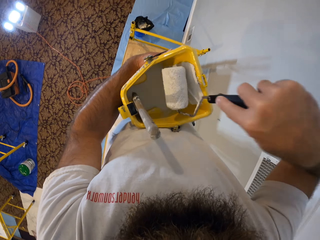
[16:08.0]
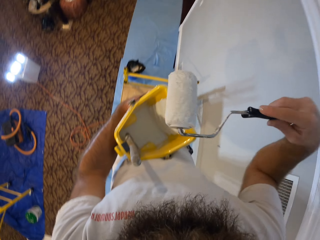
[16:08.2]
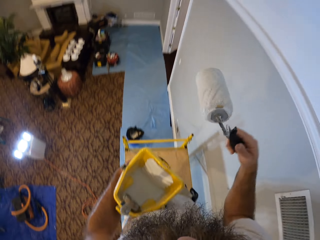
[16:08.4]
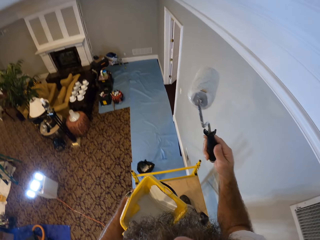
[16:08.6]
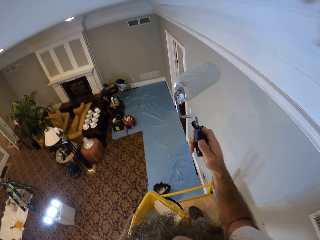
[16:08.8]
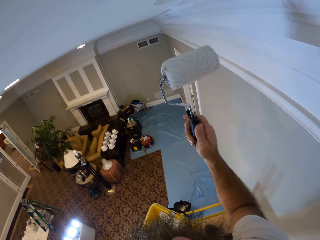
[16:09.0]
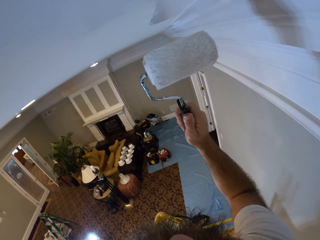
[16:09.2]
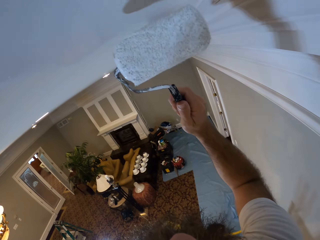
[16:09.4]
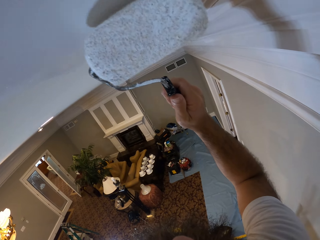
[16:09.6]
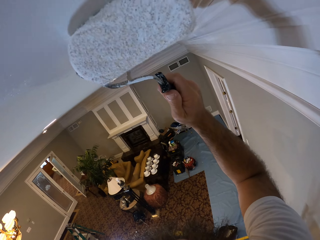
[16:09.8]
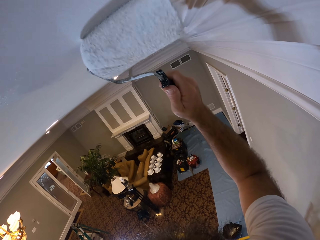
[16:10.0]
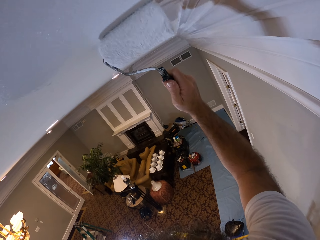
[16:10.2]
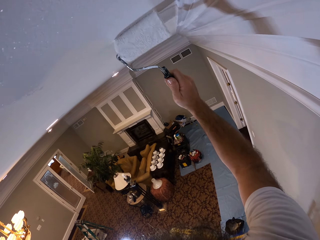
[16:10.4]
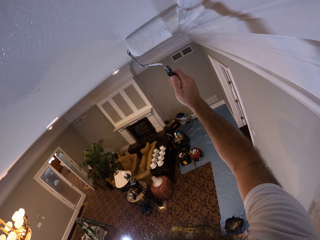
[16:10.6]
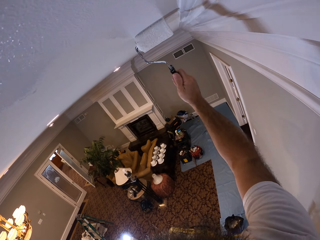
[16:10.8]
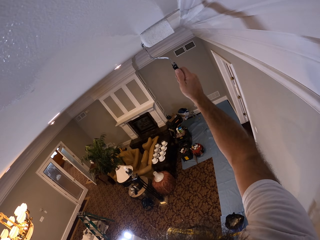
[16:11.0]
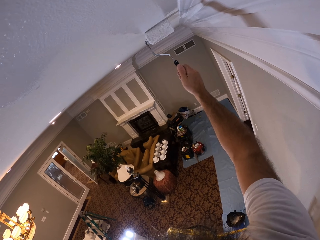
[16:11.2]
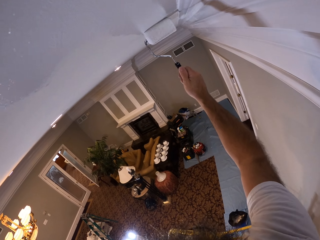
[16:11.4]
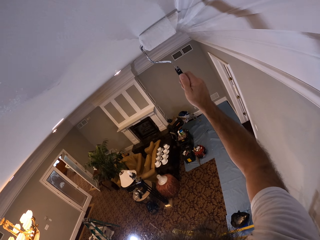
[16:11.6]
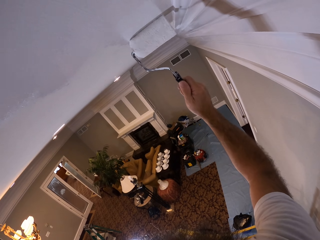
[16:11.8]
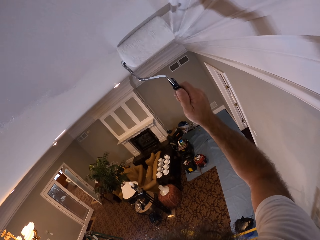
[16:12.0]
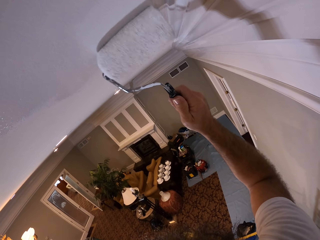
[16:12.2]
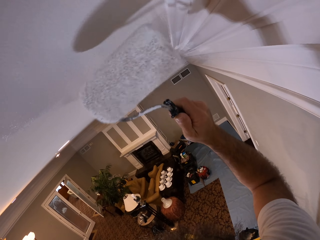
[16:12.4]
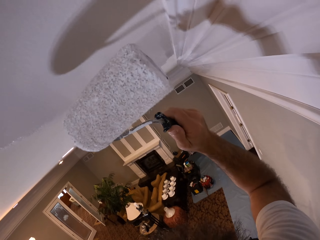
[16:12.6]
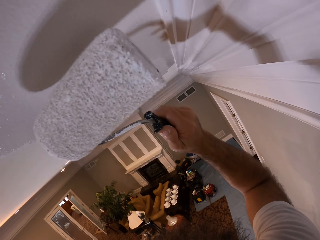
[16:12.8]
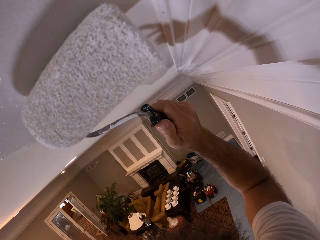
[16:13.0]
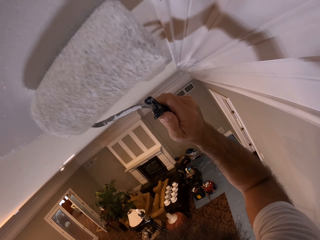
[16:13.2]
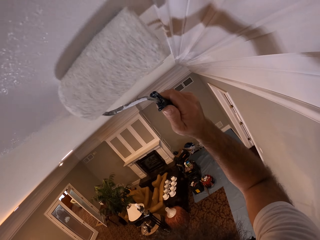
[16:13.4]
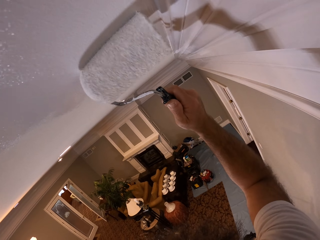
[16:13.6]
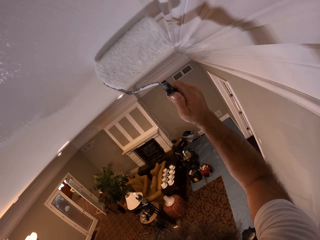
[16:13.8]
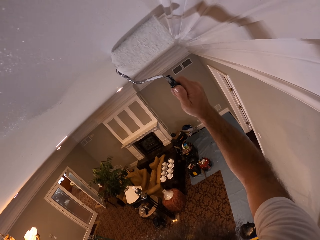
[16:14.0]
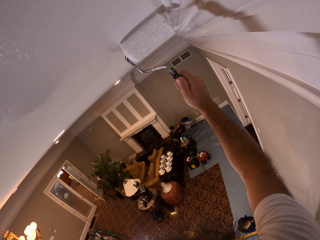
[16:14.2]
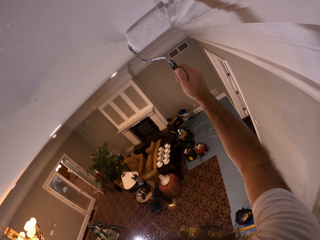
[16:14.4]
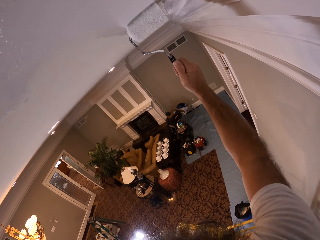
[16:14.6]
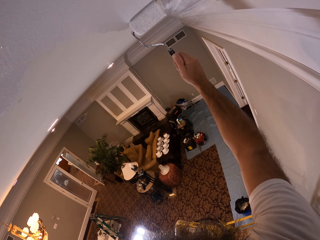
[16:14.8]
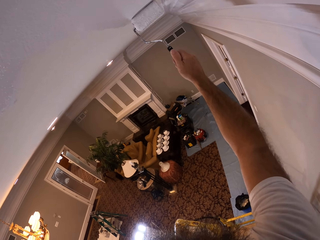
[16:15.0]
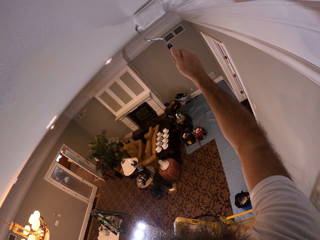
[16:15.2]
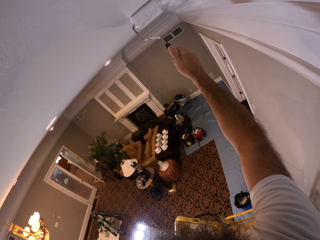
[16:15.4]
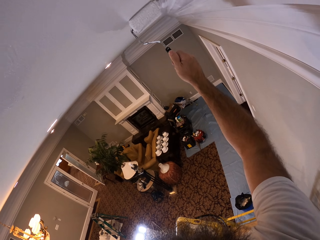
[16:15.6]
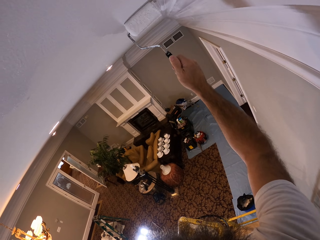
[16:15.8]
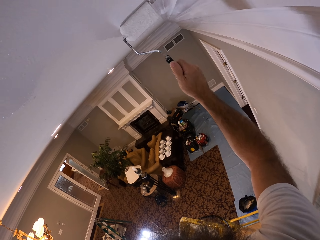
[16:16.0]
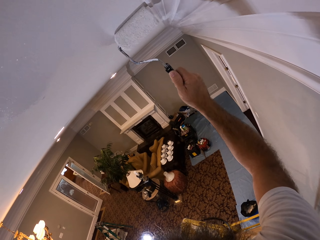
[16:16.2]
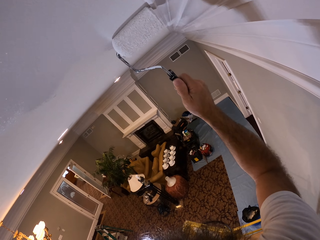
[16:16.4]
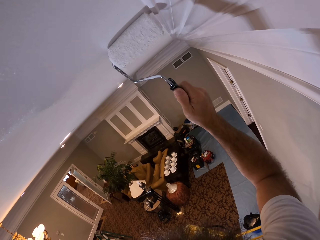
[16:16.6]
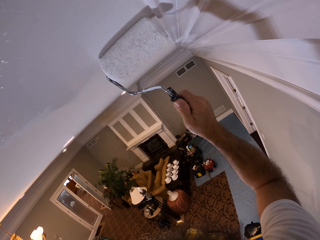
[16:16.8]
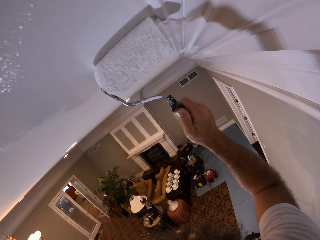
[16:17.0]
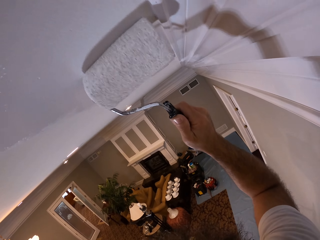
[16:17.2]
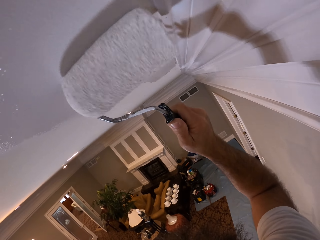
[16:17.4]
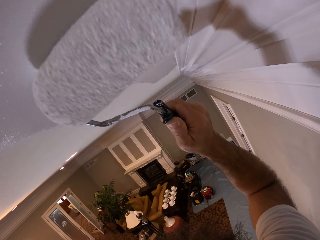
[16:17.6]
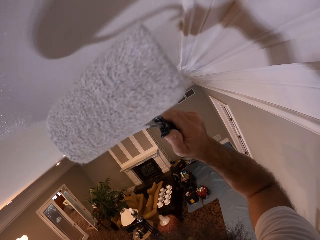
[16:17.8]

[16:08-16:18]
The camera wearer paints the ceiling with the paint roller in his right hand.

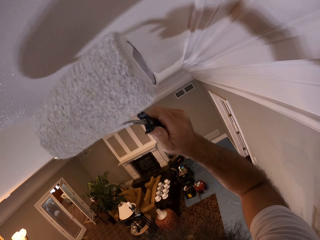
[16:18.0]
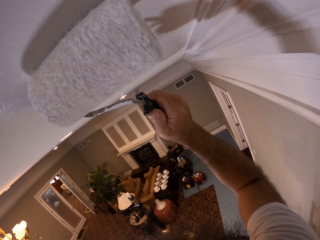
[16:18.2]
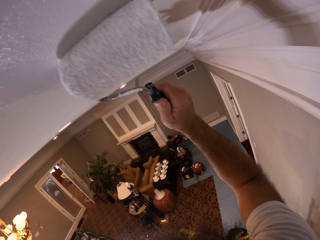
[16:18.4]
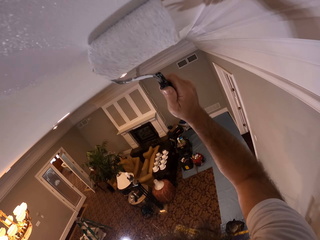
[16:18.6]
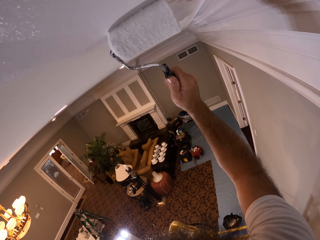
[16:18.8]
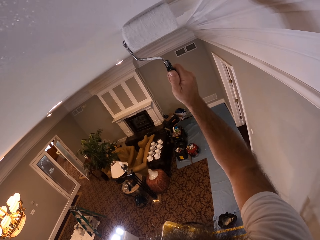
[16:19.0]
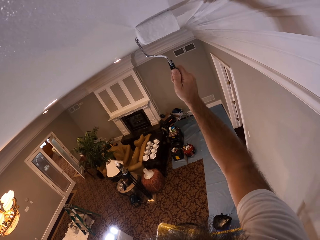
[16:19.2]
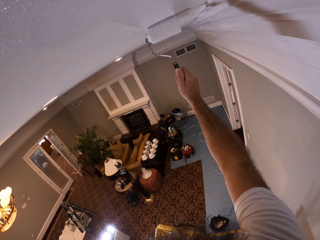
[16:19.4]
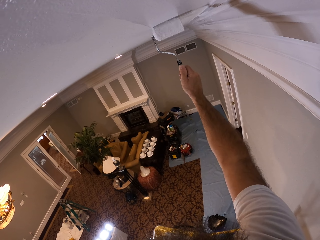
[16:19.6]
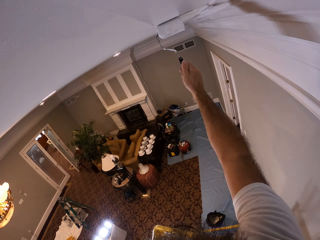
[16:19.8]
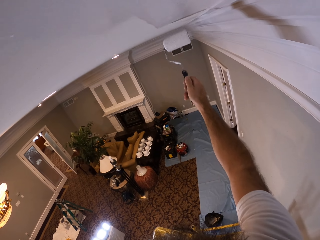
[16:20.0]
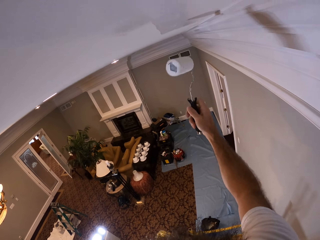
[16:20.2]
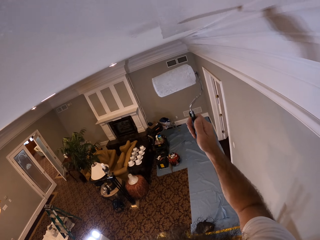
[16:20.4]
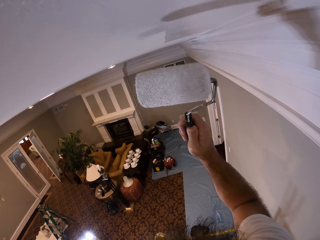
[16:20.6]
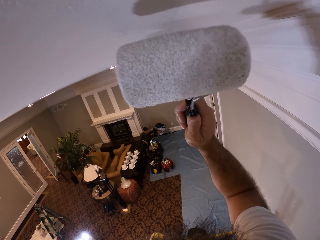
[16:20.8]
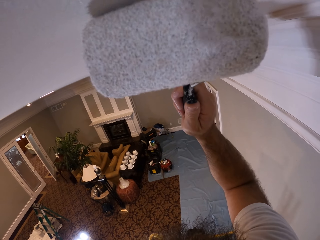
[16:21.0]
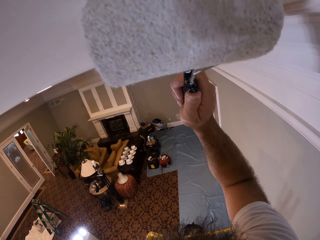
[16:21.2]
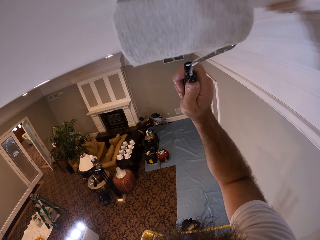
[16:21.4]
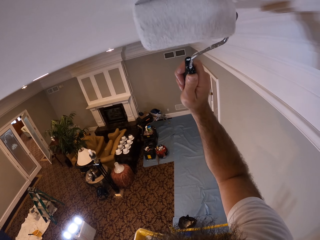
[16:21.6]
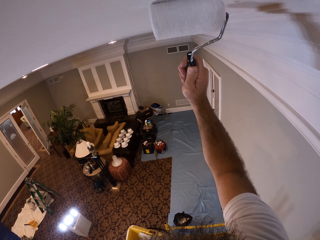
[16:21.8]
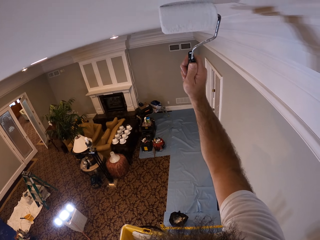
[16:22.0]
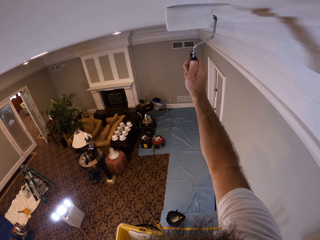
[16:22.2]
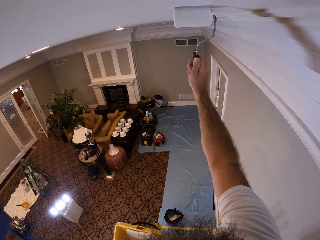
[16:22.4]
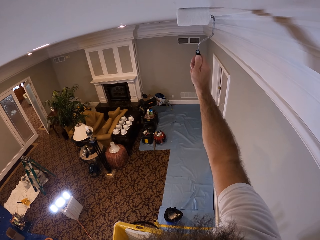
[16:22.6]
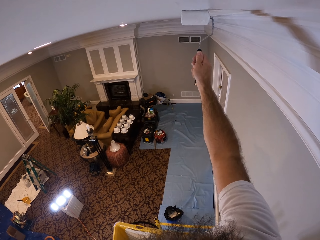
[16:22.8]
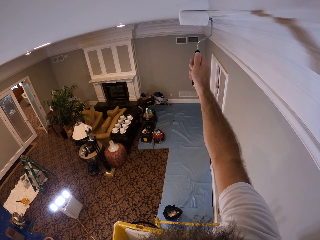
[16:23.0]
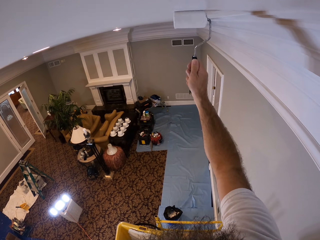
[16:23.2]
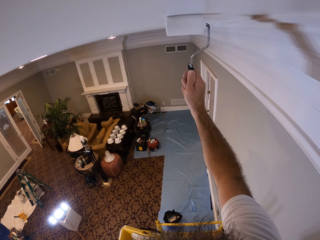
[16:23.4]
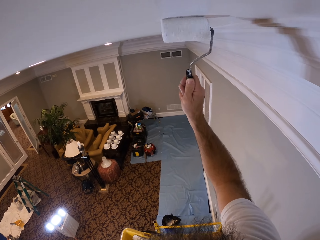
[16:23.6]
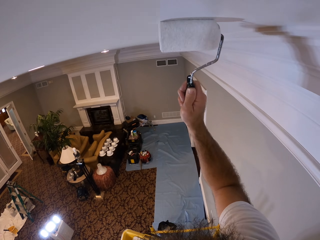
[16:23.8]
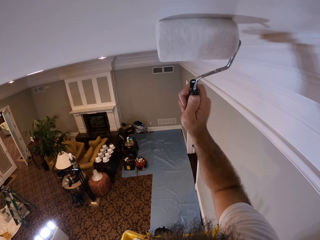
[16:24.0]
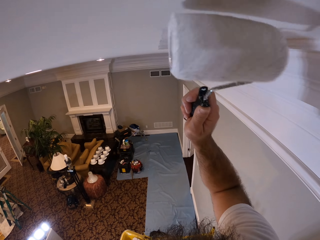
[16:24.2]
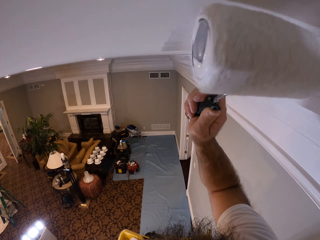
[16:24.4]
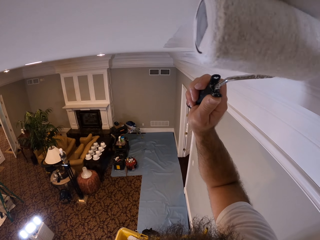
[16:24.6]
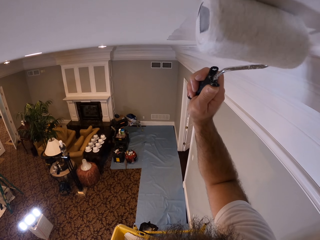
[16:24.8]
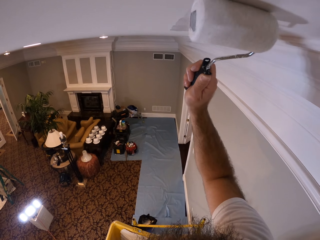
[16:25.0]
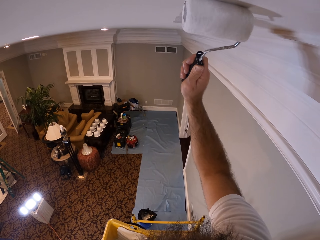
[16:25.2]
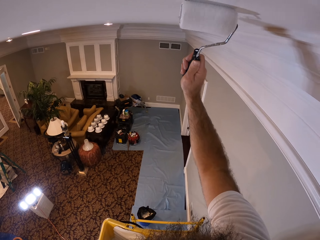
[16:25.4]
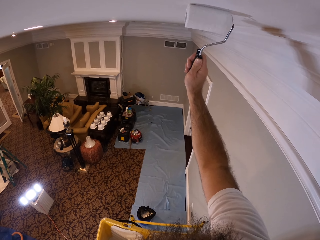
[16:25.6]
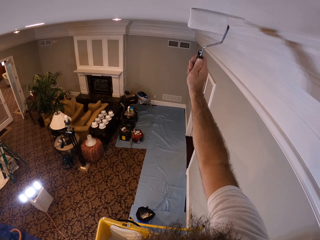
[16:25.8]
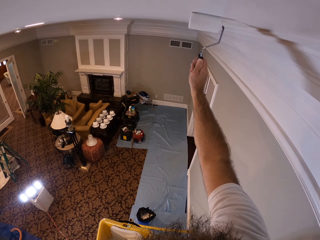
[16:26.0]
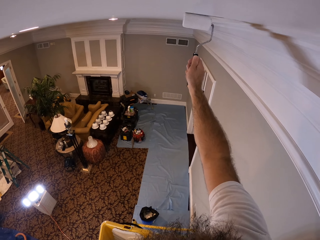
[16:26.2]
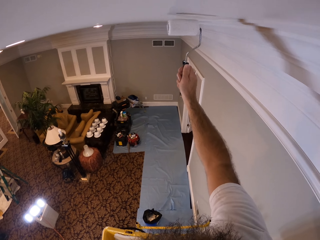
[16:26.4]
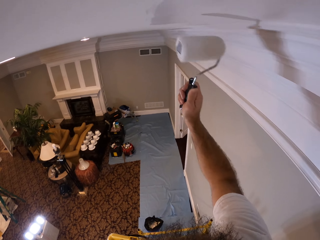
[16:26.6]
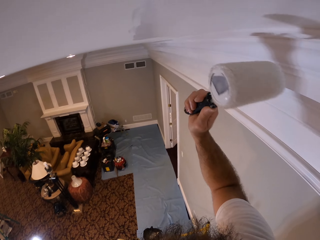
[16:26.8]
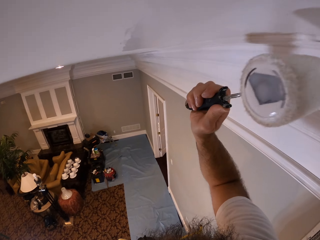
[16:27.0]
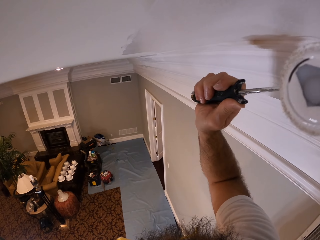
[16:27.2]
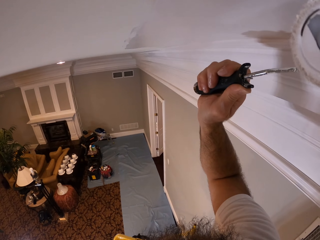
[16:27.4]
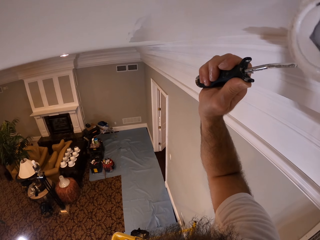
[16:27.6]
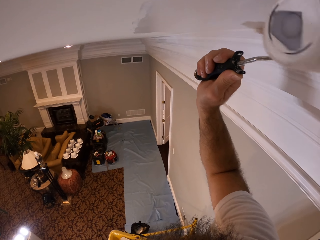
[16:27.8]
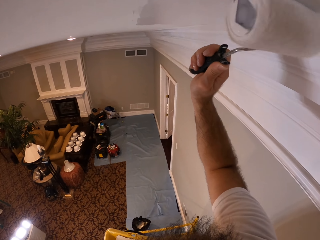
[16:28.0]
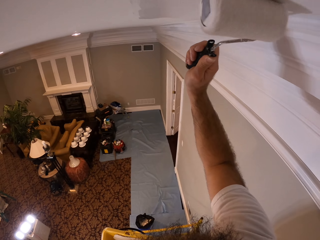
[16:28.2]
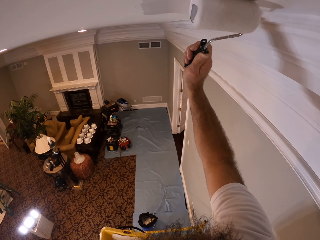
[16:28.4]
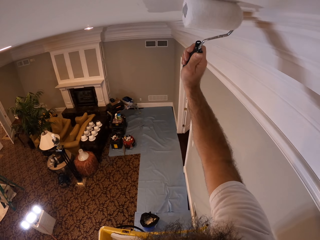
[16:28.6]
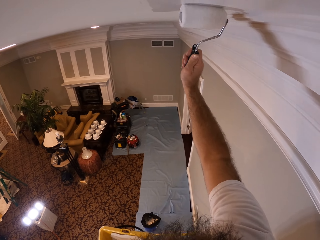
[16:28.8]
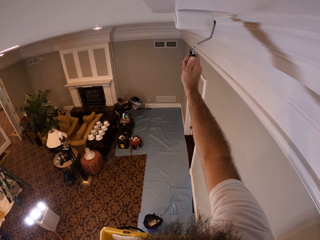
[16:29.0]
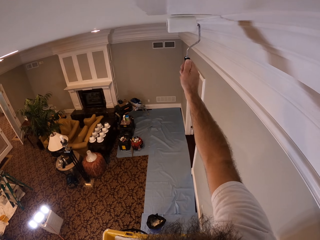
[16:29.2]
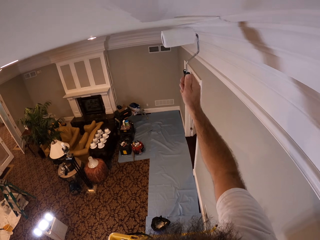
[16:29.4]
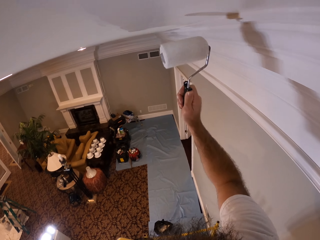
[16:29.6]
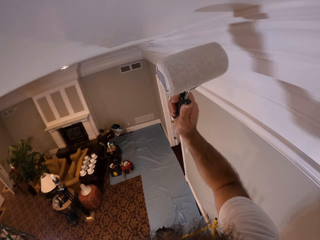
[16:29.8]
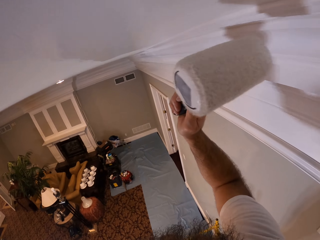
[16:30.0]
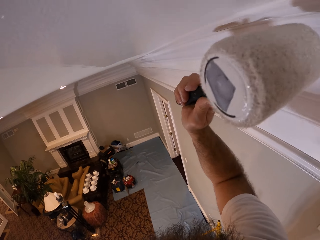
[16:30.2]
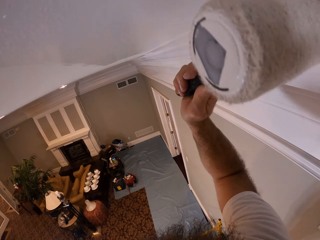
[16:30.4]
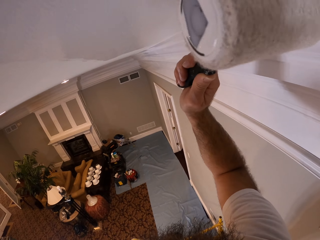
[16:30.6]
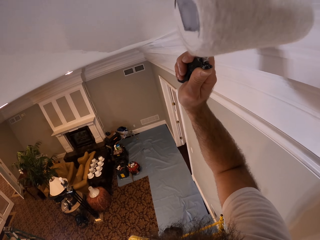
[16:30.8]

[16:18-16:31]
The camera wearer turns a paint roller.
